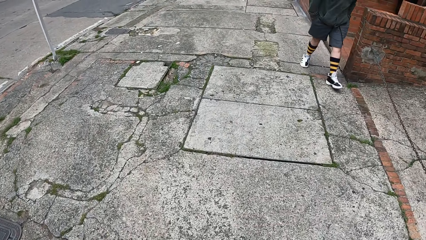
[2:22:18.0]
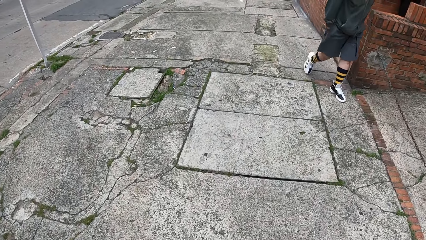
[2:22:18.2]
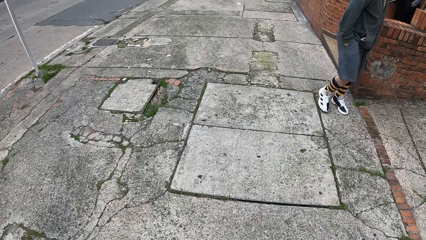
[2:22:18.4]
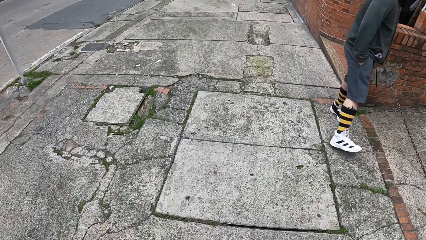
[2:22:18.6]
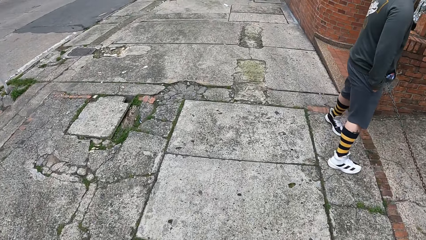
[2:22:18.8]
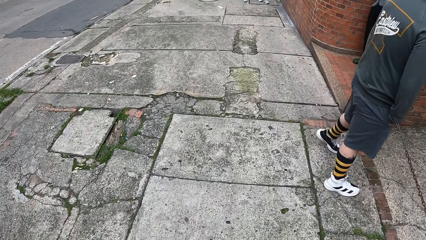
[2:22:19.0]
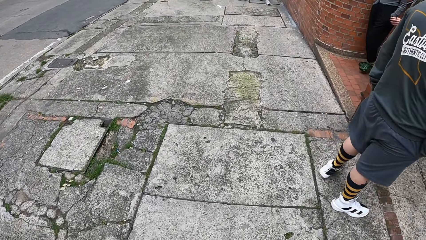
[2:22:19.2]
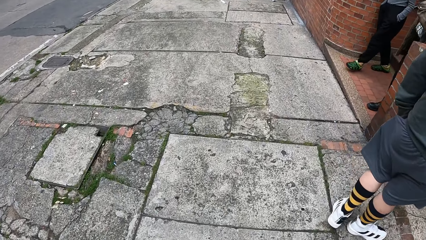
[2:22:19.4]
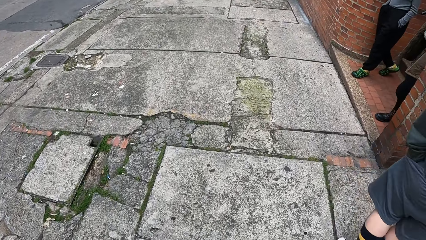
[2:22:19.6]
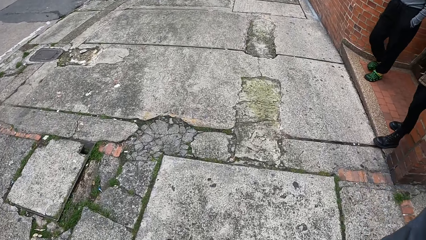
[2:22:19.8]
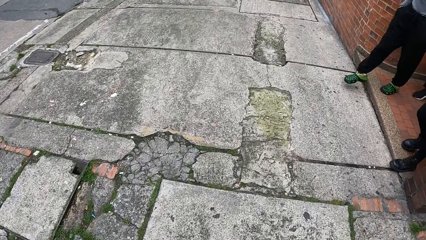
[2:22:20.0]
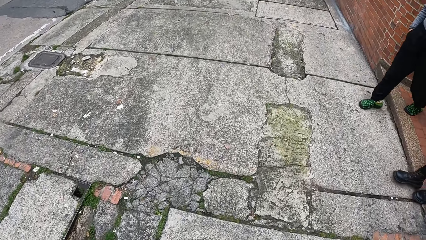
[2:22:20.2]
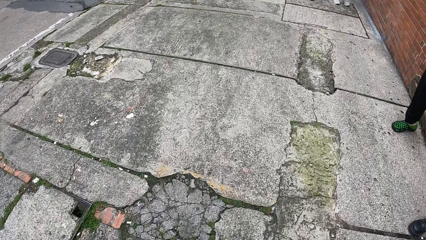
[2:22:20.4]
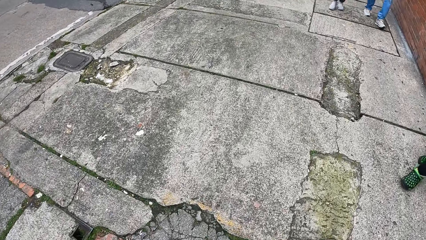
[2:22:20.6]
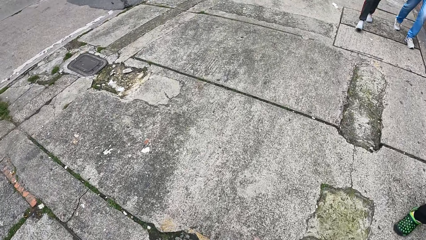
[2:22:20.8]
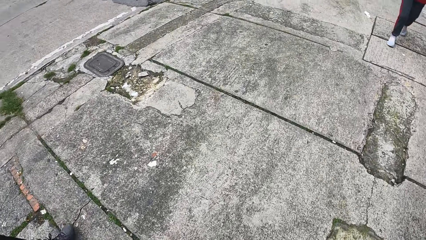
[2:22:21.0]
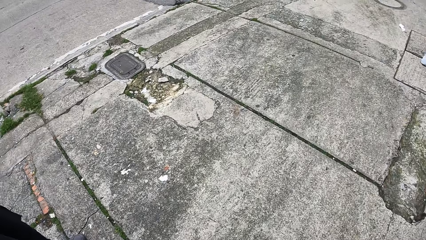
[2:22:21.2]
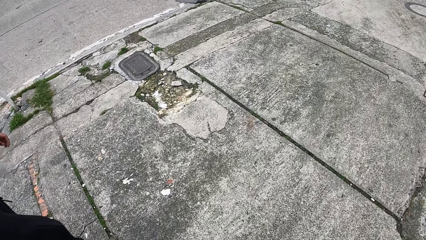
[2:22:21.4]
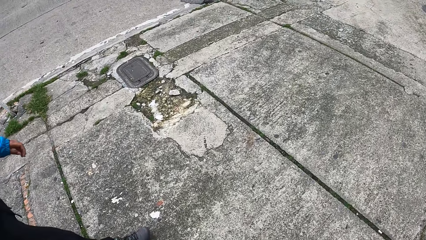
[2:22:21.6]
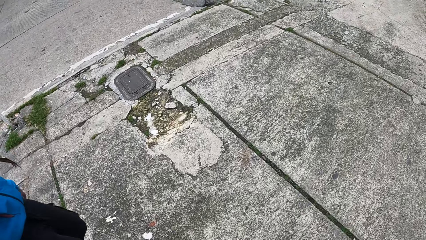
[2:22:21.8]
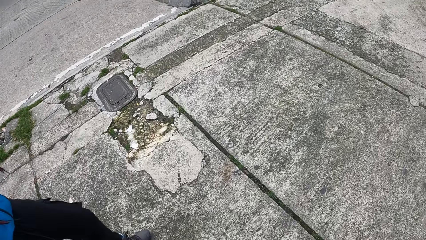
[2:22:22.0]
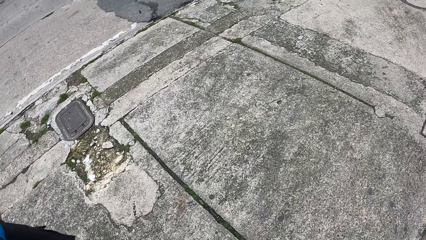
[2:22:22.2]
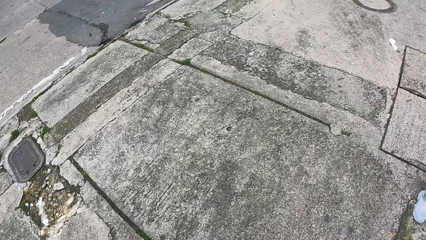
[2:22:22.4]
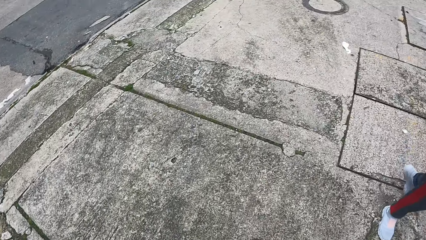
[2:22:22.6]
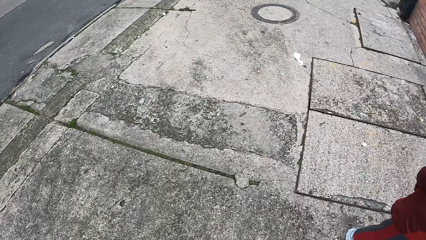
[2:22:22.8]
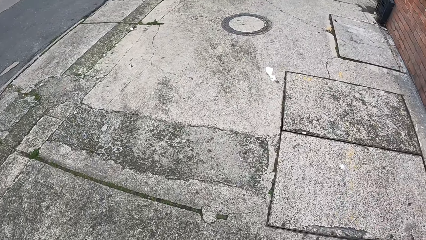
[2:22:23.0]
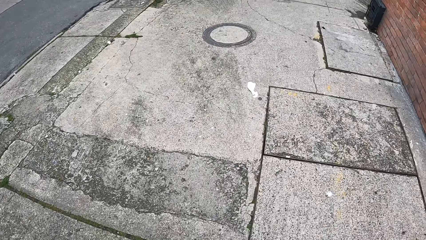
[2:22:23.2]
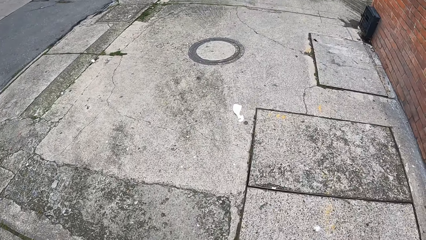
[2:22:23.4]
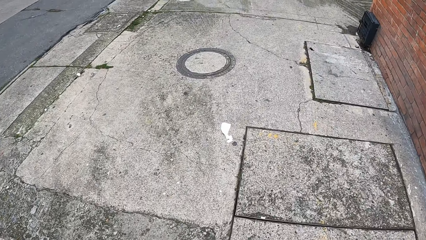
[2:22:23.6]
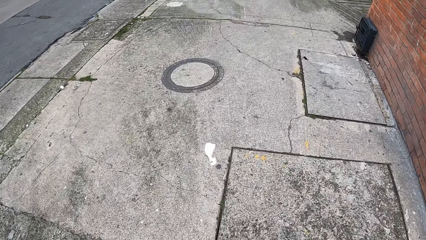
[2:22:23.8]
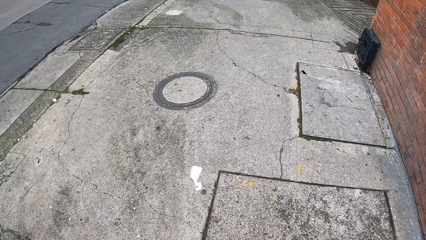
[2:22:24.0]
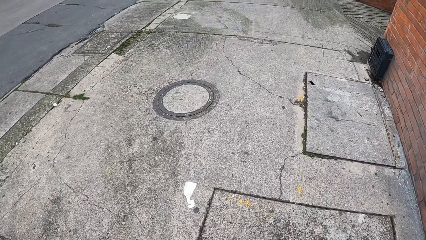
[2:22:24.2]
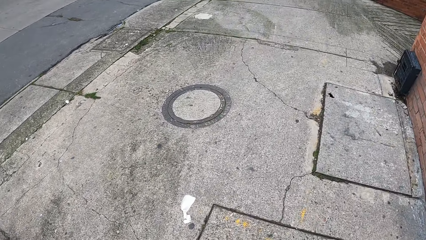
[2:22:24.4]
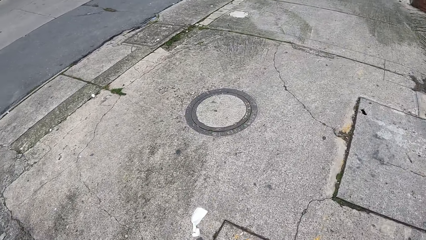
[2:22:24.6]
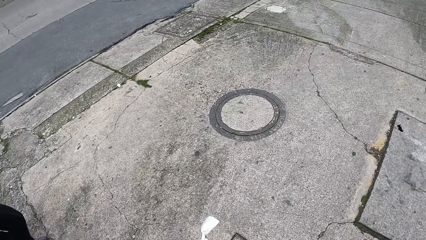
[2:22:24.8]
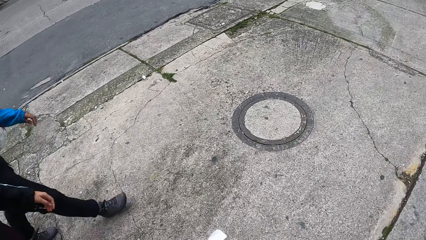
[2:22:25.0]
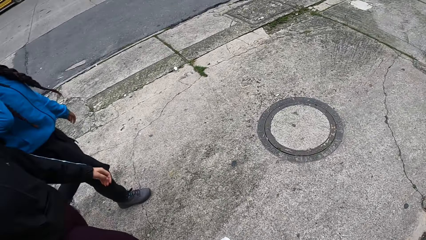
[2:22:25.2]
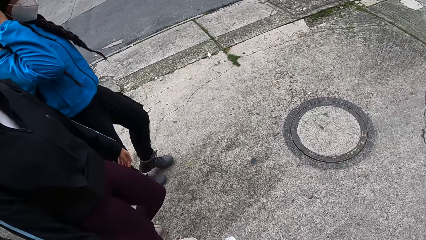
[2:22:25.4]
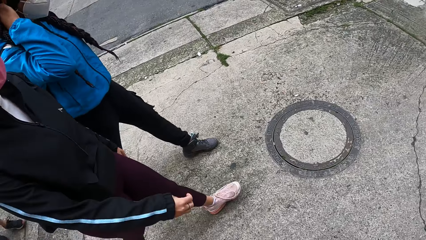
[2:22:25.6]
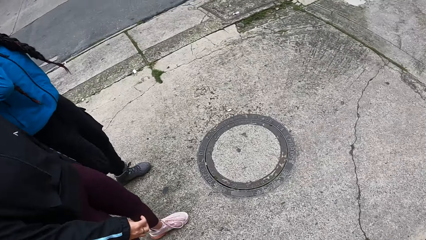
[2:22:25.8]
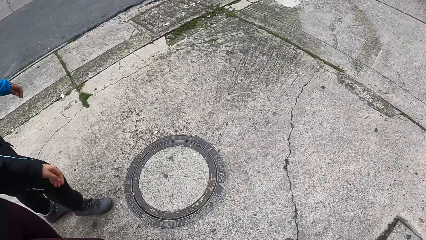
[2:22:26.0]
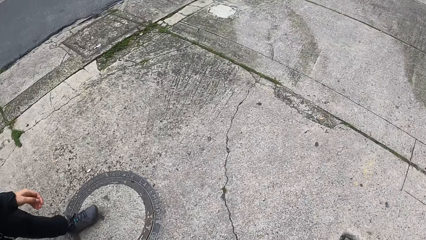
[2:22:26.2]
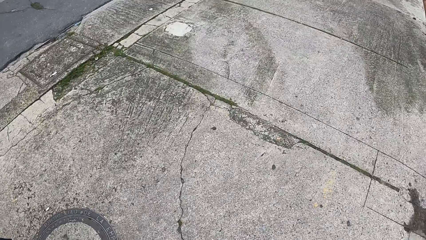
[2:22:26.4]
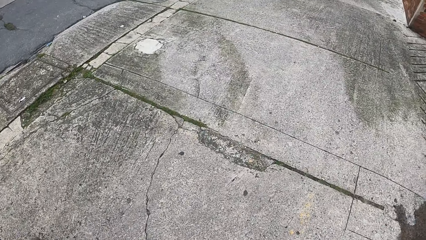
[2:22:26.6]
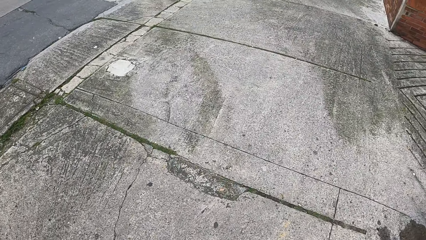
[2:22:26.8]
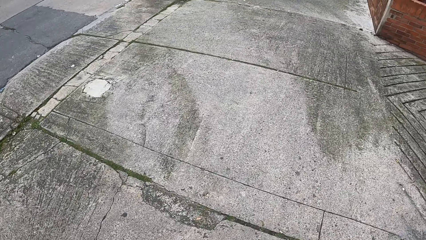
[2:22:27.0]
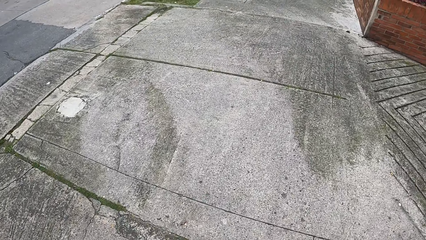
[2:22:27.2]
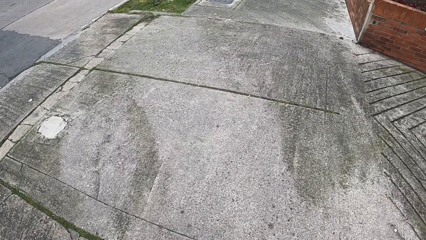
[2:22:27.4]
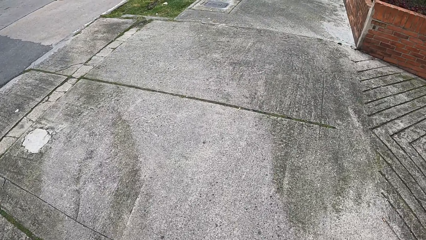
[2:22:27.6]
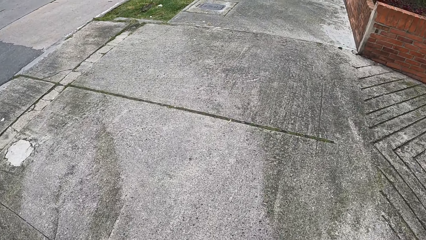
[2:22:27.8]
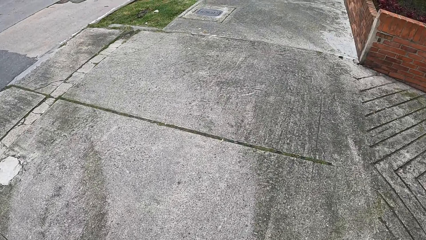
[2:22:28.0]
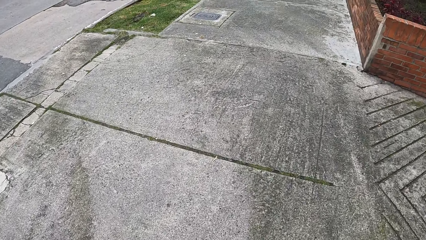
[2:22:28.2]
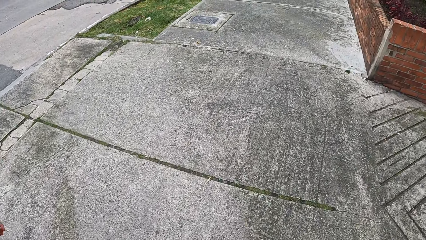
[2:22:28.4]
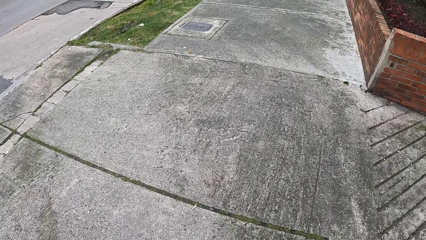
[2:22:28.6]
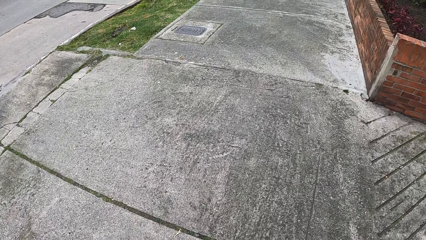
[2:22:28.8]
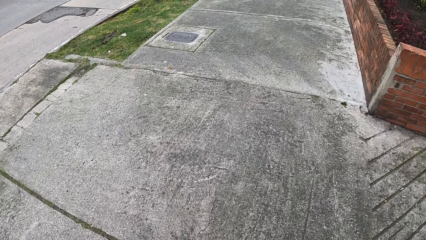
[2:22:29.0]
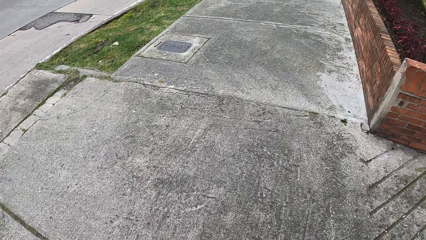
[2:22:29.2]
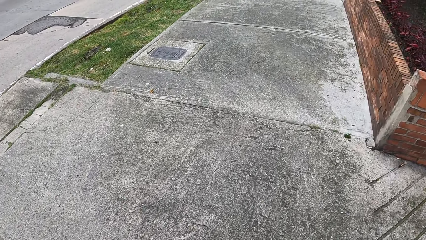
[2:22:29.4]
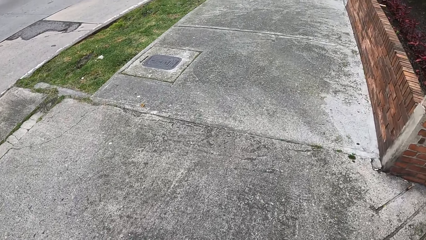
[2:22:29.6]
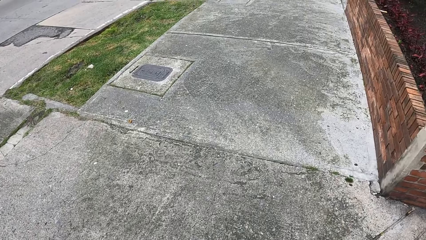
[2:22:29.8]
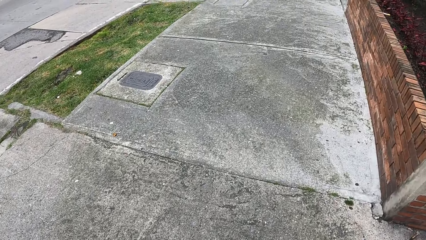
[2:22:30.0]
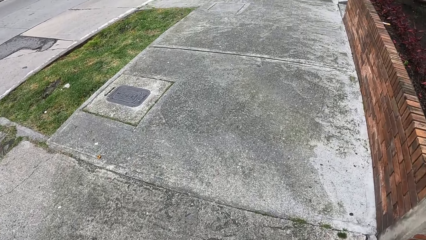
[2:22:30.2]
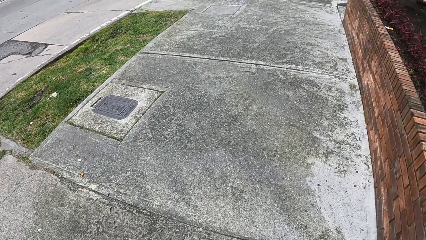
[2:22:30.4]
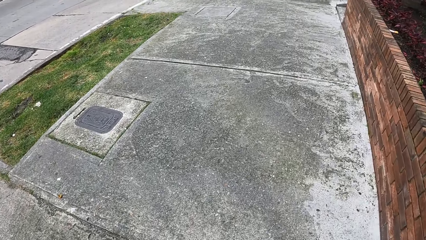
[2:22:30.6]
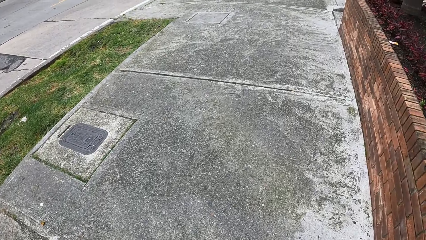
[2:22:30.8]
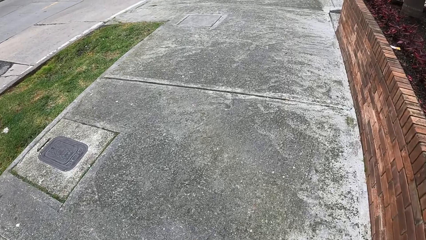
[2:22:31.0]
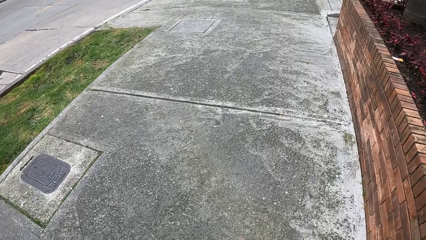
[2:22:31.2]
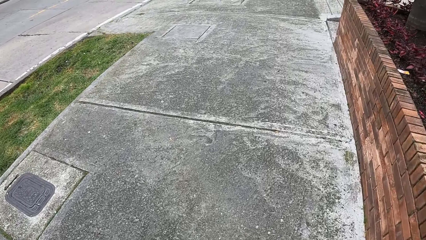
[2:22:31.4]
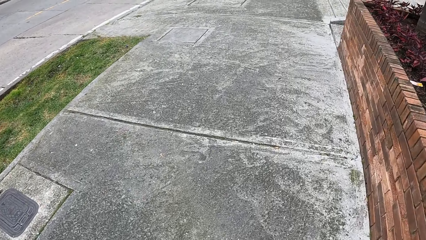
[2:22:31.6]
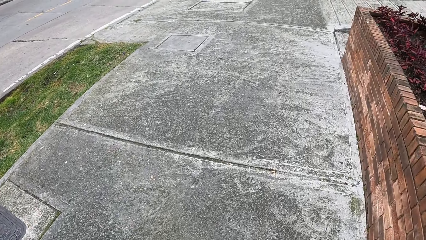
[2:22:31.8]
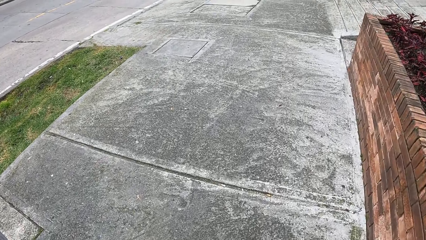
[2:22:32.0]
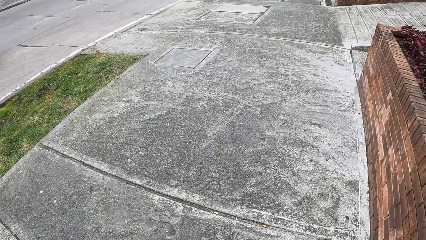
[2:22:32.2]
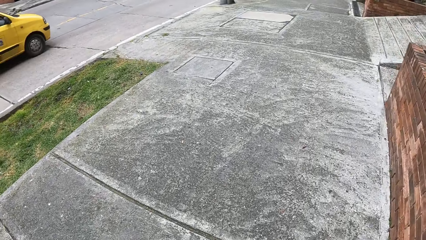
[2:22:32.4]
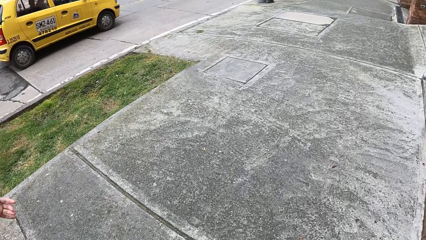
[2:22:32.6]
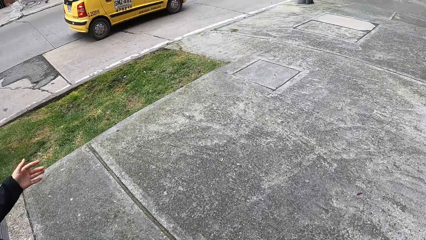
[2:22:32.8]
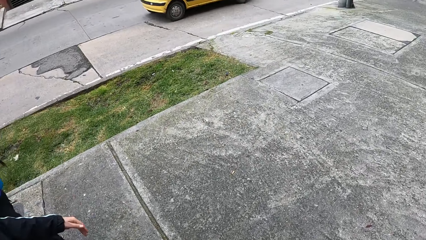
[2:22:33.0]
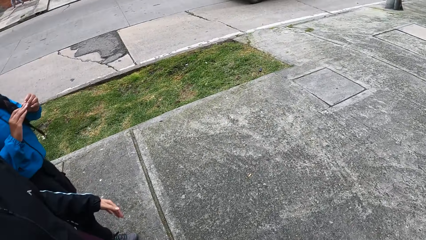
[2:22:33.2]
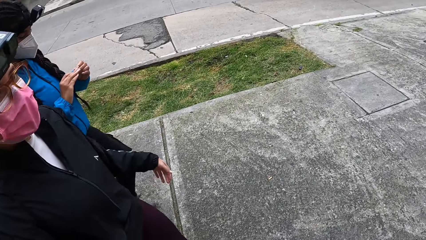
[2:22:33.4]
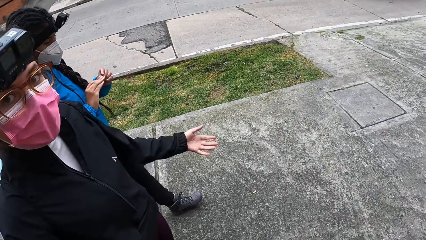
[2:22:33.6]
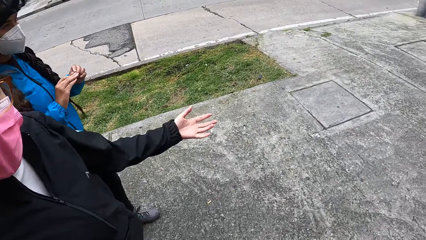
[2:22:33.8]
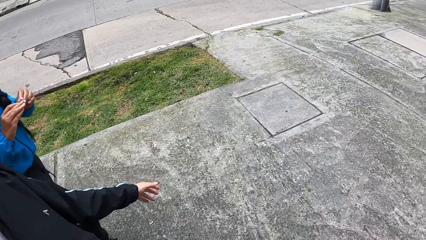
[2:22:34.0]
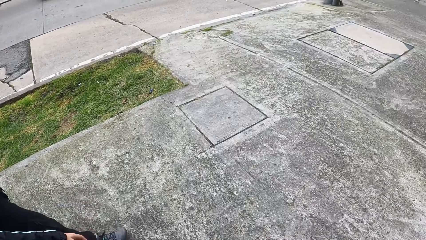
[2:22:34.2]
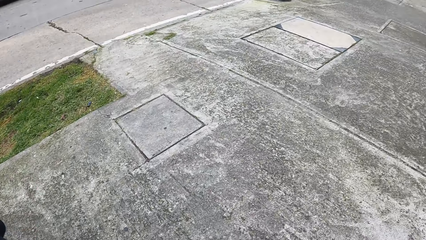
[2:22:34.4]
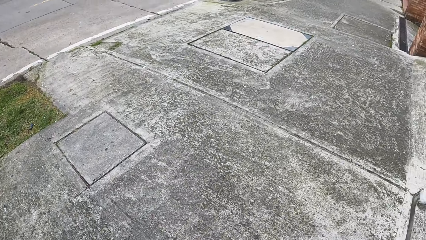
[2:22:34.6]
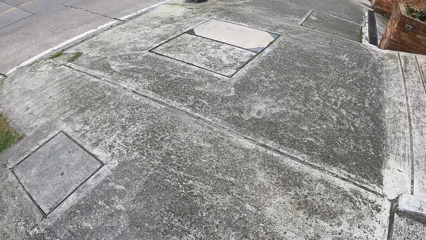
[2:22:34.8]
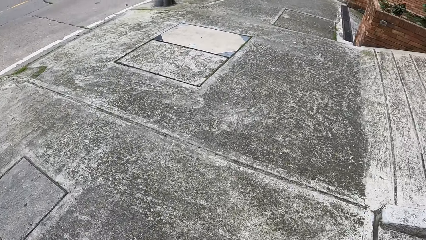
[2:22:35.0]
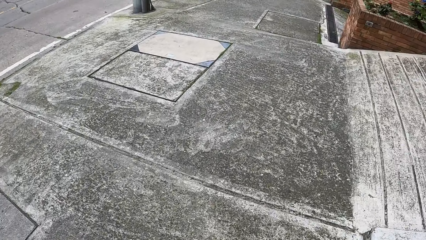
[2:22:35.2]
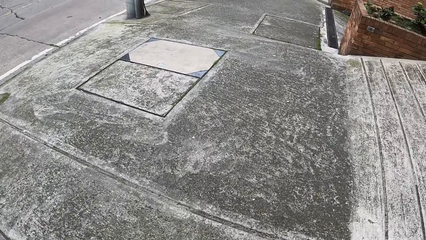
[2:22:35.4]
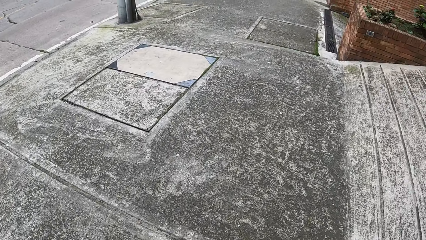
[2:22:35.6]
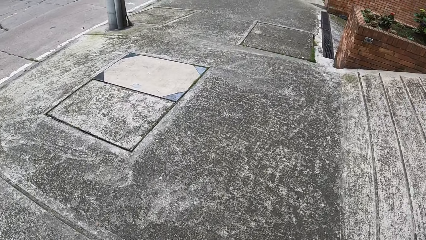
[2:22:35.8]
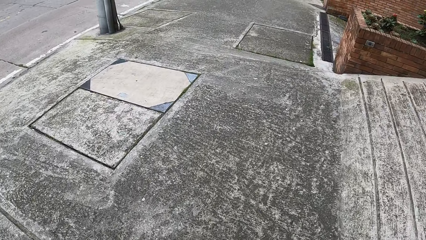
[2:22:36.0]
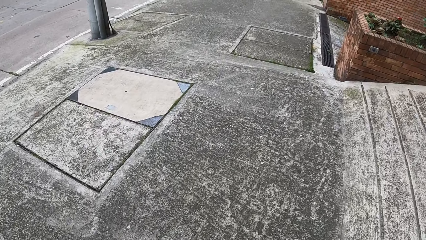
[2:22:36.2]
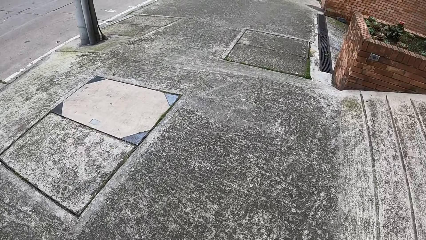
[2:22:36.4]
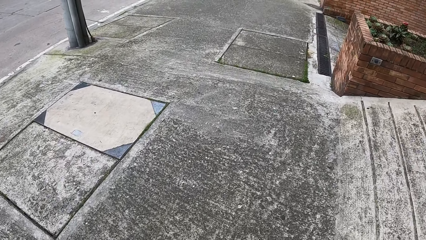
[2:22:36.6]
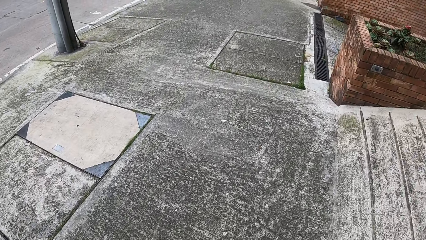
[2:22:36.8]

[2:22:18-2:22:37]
A man walks towards the camera wearer on the walkway. Another man walks towards the camera wearer on the walkway. A yellow car drives past the camera wearer on the paved road. A woman raises the hand.
